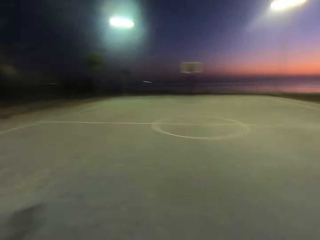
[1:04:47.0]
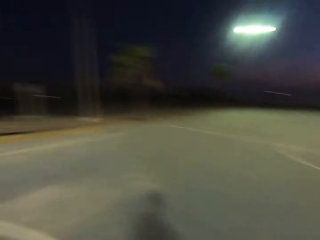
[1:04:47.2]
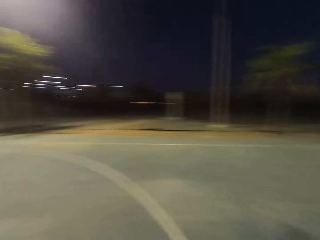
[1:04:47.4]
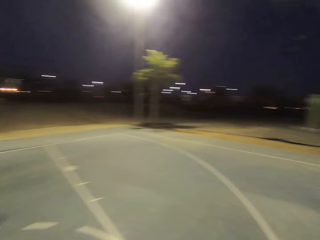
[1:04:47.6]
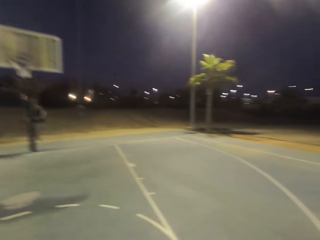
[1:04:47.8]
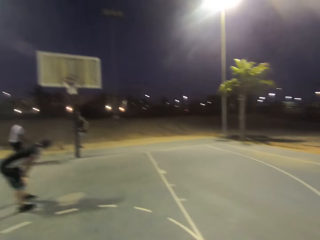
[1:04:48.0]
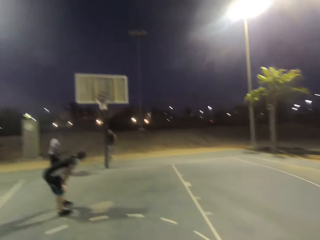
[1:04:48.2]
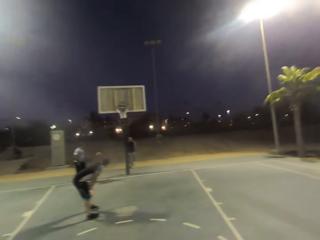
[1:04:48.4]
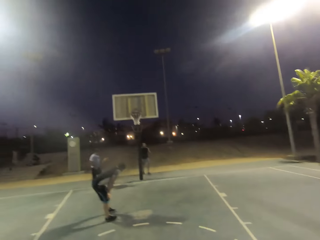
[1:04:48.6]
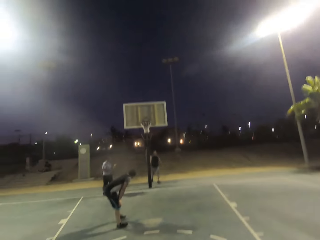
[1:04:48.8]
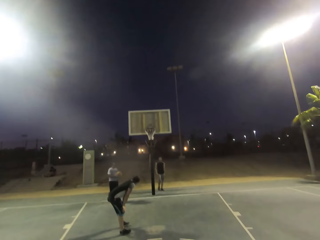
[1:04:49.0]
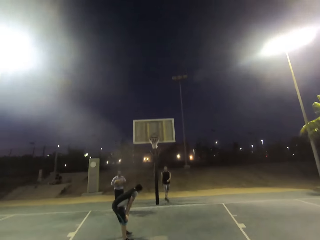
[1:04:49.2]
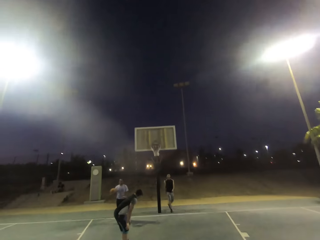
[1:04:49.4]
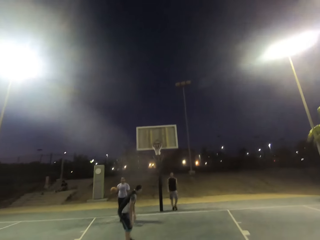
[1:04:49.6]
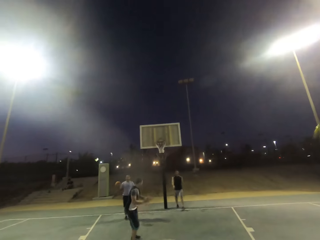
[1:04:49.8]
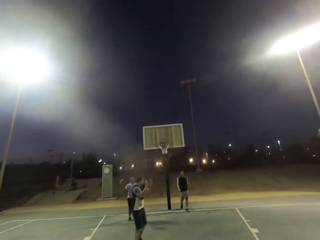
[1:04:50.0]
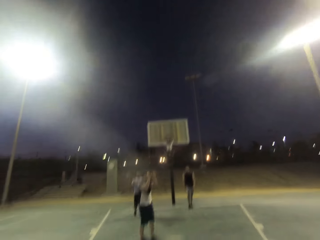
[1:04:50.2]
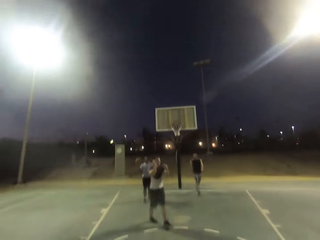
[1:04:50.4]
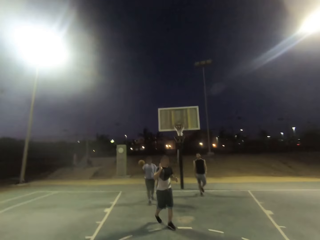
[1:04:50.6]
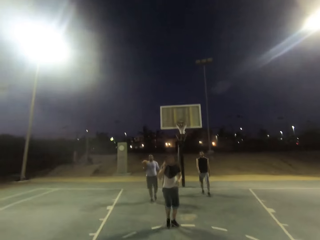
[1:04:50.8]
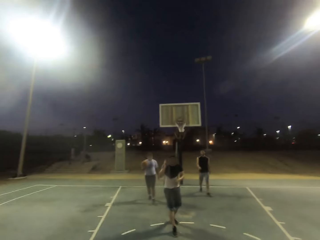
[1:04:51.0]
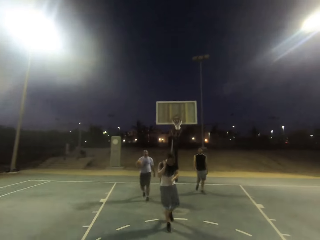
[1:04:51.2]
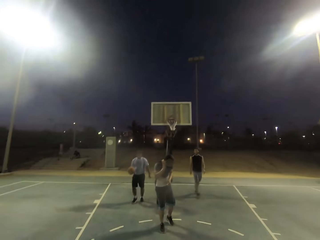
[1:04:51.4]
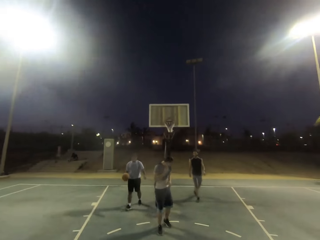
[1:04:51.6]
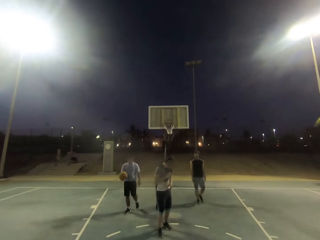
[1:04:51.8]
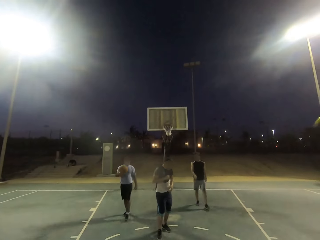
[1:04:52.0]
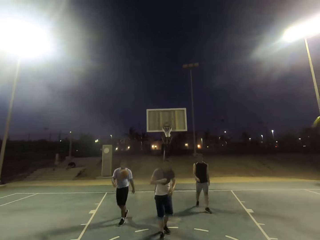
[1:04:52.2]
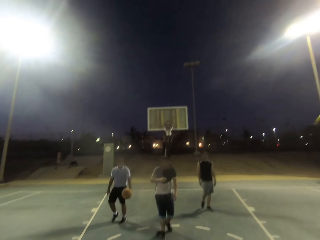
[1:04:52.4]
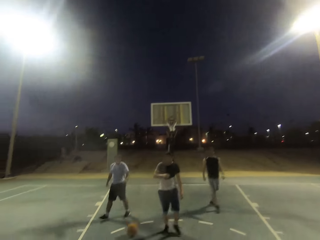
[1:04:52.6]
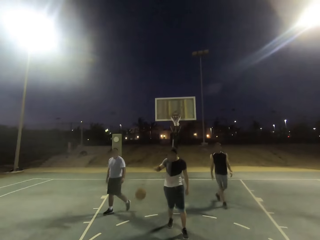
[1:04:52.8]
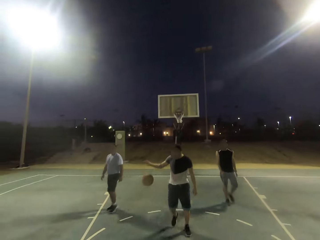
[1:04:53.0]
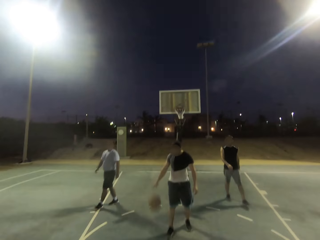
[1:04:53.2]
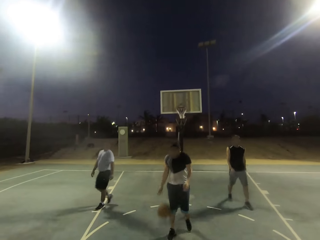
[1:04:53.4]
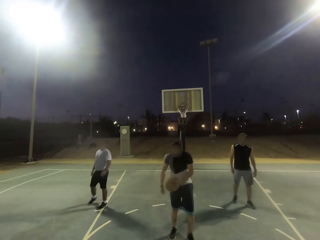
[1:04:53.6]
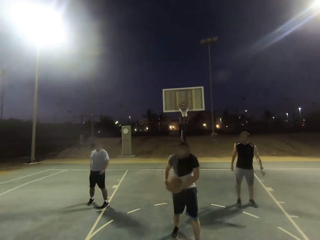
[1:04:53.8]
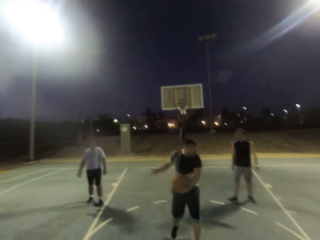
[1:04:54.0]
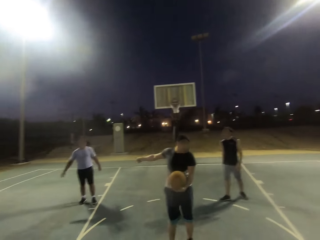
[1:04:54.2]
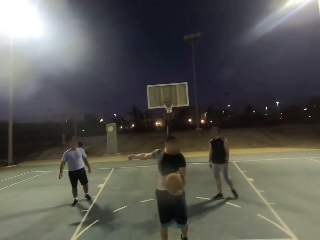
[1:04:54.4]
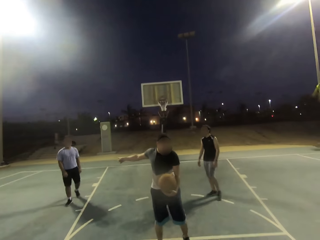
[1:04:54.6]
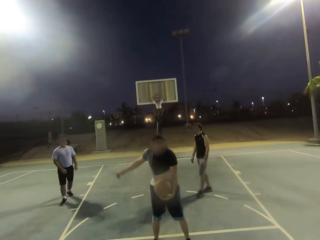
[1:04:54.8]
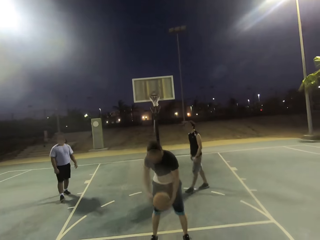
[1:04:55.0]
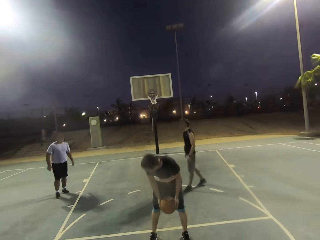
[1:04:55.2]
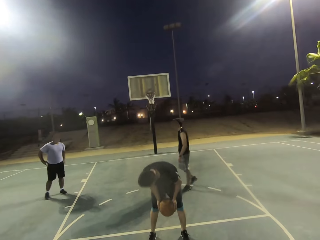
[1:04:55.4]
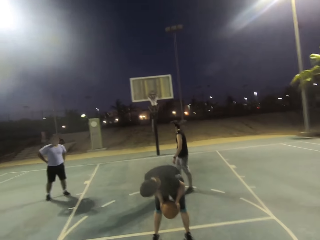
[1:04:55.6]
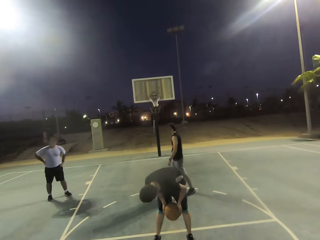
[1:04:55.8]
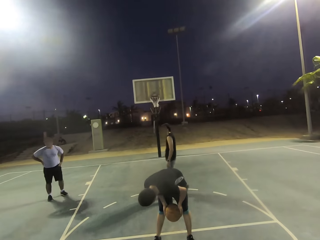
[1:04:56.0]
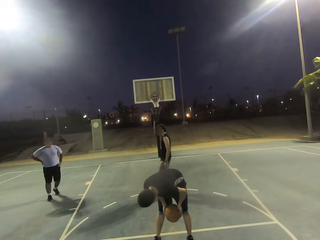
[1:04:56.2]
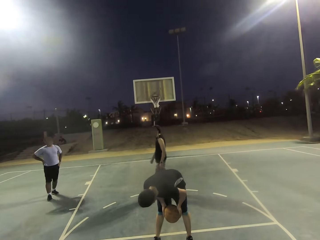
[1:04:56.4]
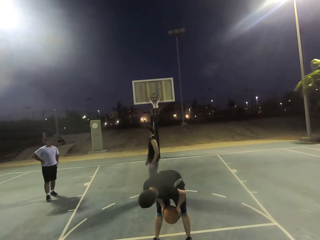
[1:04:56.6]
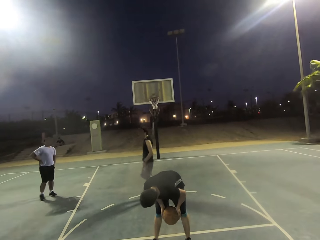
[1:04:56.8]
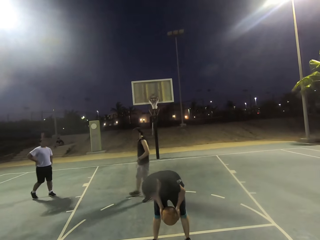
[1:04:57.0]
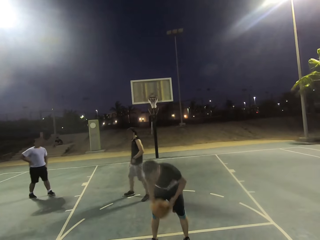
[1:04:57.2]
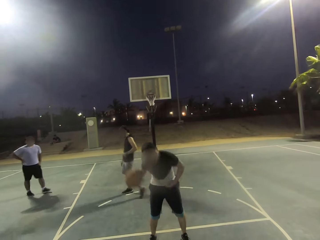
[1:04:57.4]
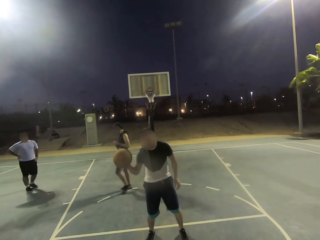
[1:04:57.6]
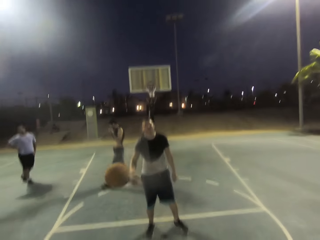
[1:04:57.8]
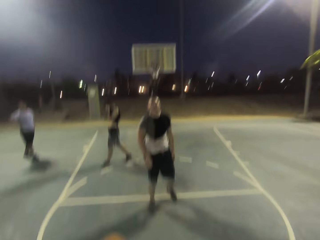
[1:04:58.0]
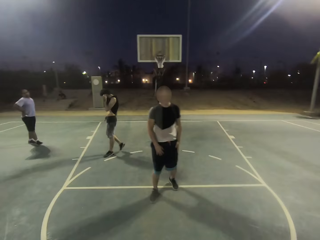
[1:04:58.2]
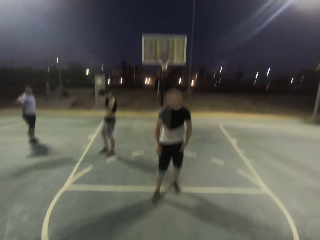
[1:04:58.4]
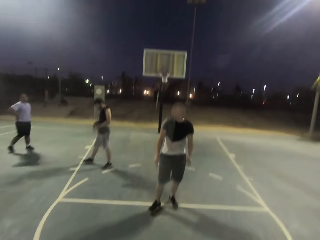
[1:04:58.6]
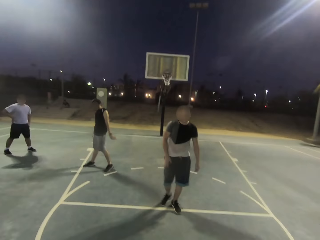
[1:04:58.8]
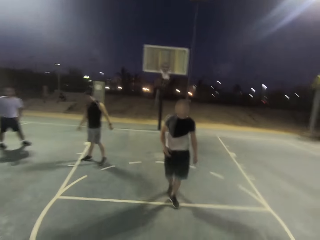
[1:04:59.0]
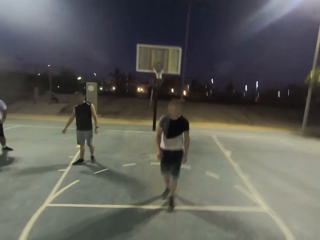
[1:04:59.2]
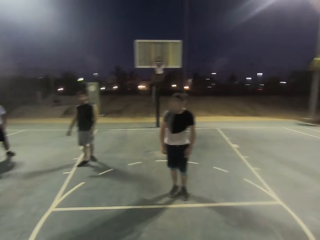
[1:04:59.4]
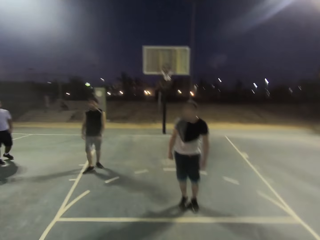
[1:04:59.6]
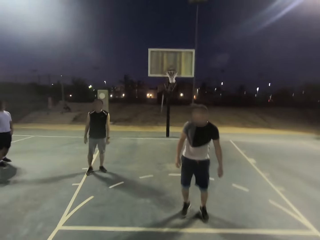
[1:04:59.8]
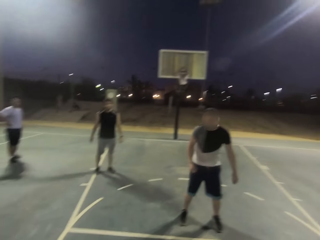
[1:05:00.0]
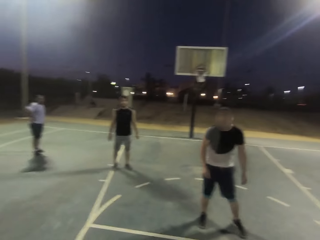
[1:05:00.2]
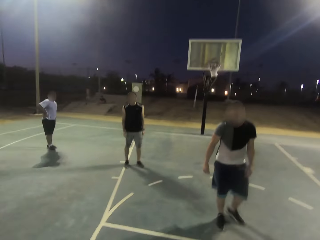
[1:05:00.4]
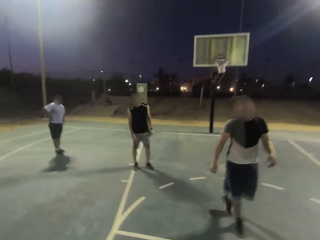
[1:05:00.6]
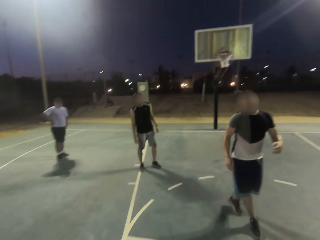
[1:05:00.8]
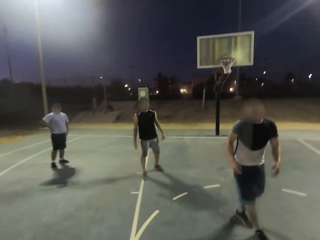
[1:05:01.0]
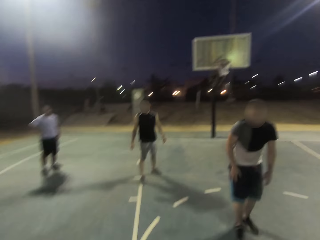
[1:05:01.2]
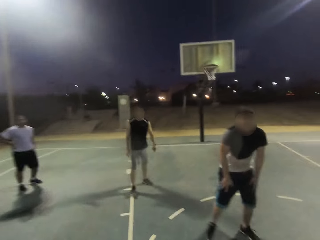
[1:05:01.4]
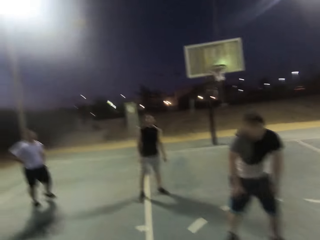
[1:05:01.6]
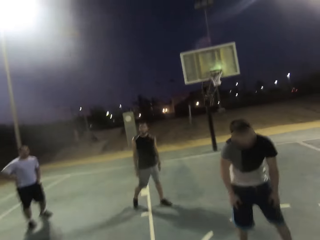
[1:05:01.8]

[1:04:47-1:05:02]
A man picks up the ball. The man walks holding the ball. The man throws the ball to another man. The other man dribbles, holds the ball, points at the first man, and throws the ball to the camera wearer.

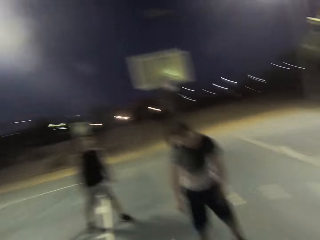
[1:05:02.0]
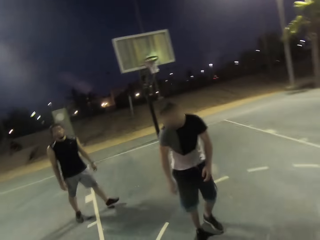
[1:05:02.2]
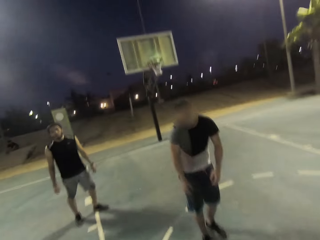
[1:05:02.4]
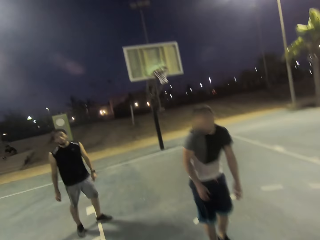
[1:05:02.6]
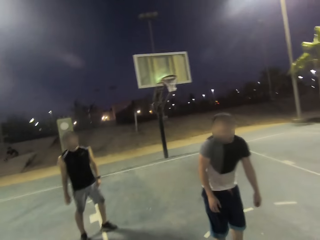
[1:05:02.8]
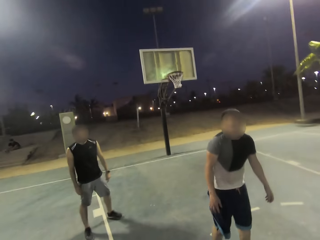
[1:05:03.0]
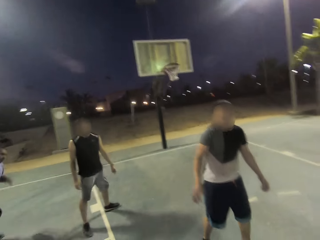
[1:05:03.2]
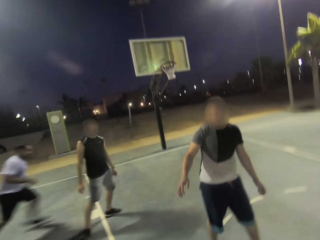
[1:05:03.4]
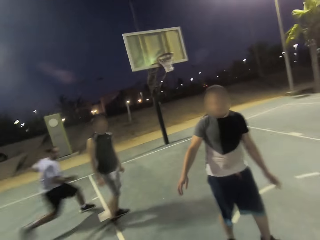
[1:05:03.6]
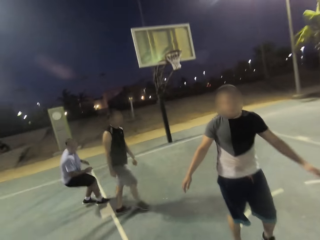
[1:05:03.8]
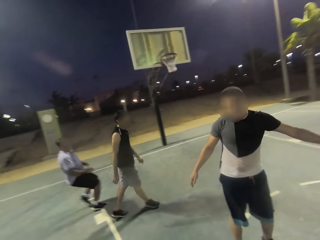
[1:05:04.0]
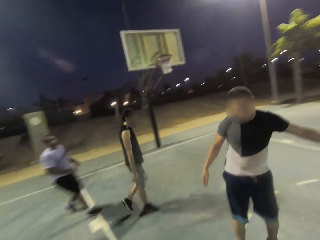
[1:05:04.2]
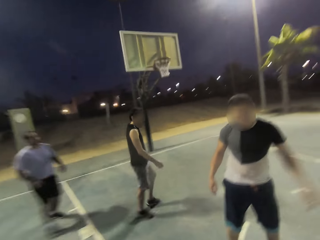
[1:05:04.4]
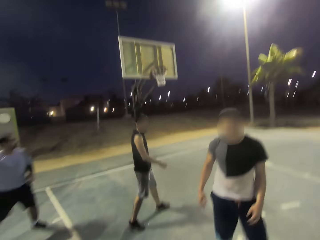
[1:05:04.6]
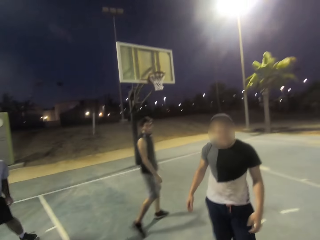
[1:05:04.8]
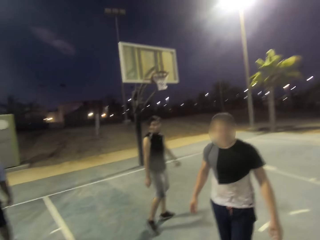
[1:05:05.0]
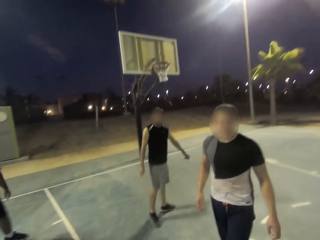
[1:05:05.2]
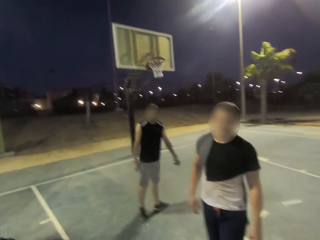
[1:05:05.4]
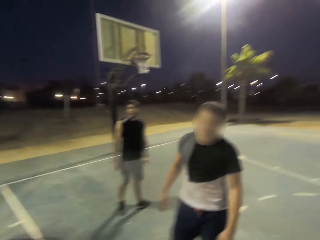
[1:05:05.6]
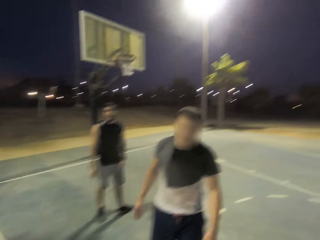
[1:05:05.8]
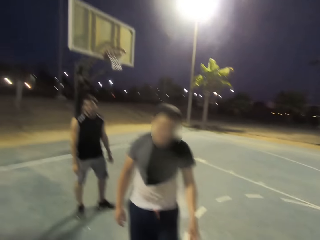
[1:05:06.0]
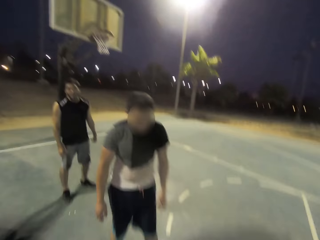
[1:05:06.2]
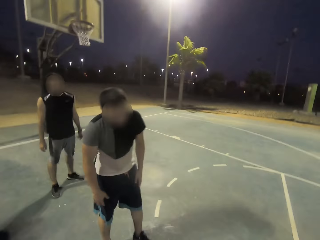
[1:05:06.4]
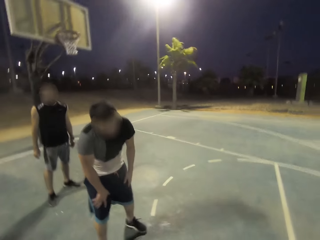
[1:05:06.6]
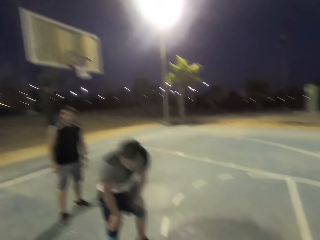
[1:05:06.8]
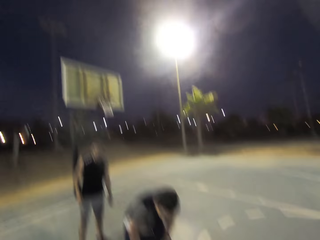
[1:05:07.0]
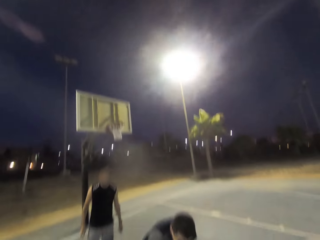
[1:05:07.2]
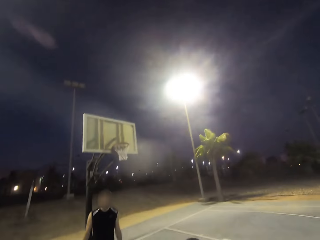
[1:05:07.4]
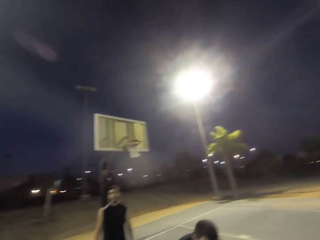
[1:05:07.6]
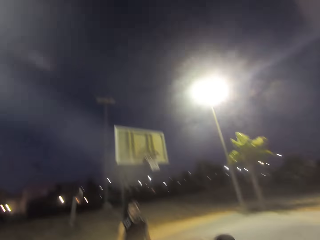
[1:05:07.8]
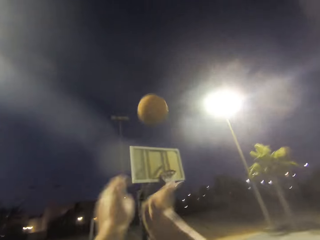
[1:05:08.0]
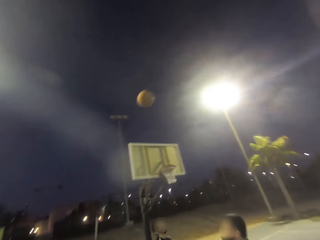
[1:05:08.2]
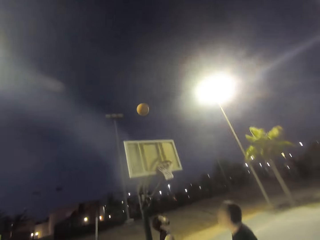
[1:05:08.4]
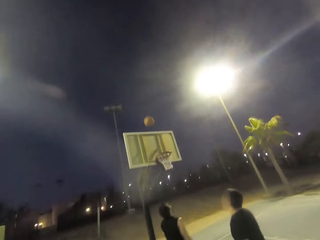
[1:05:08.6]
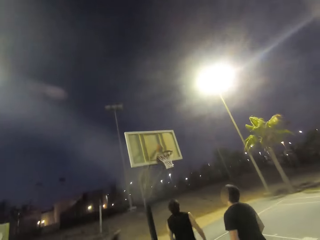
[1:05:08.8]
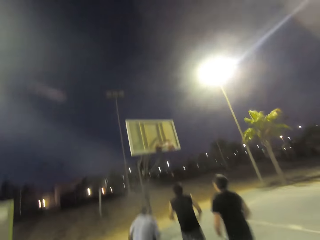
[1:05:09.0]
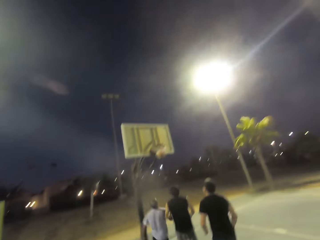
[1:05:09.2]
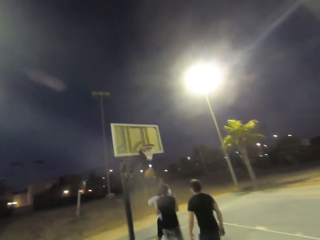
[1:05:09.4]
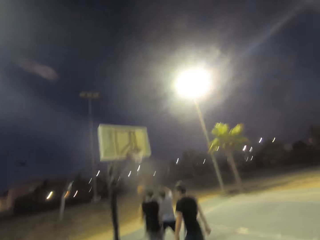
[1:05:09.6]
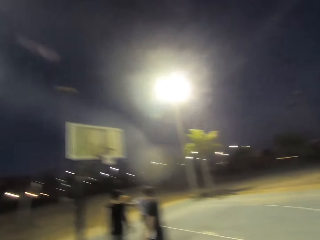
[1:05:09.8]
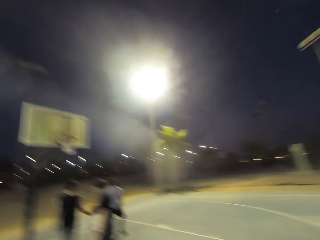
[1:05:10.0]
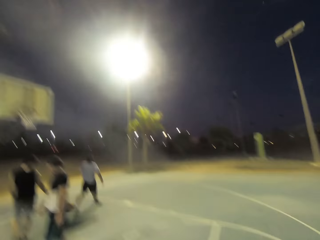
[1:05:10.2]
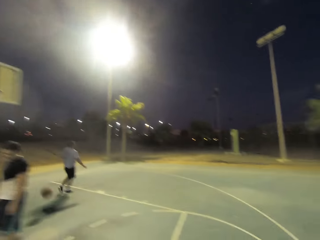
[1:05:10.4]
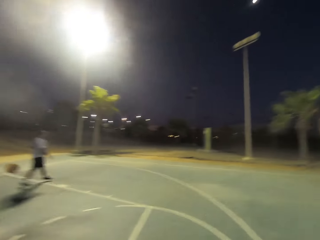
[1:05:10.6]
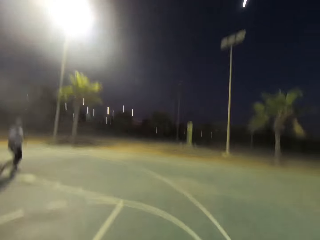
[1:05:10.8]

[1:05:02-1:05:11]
A man runs. The camera wearer throws the ball into the basketball net.
